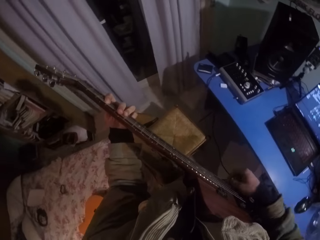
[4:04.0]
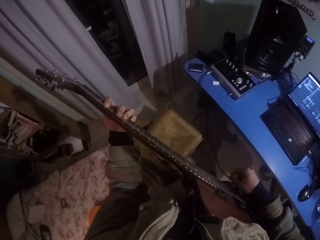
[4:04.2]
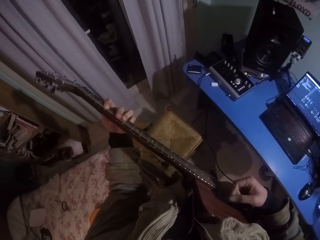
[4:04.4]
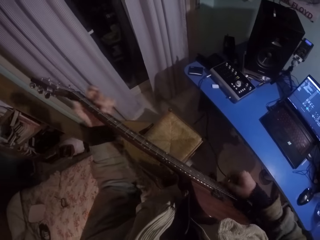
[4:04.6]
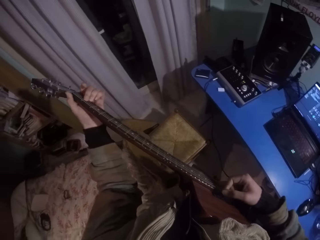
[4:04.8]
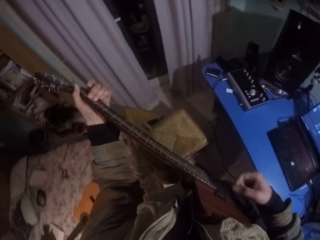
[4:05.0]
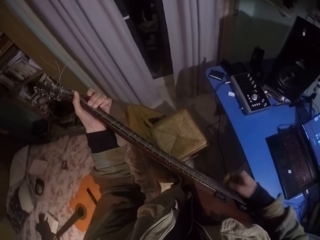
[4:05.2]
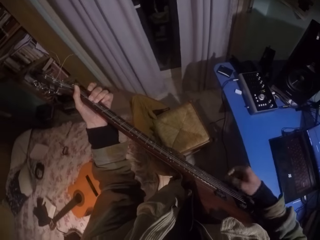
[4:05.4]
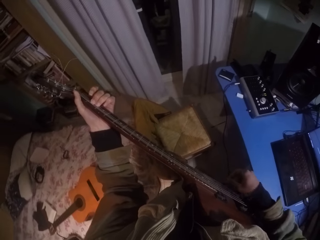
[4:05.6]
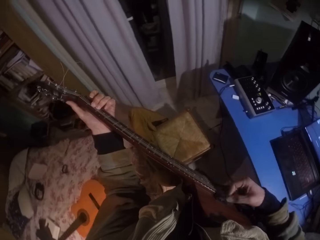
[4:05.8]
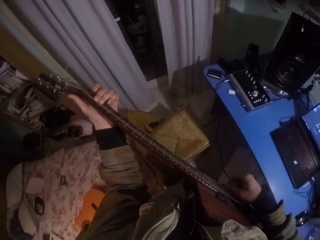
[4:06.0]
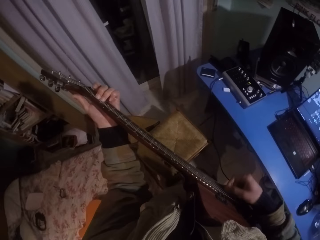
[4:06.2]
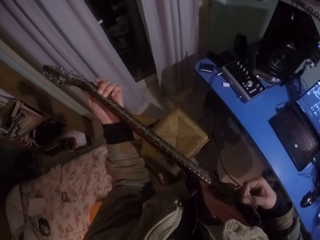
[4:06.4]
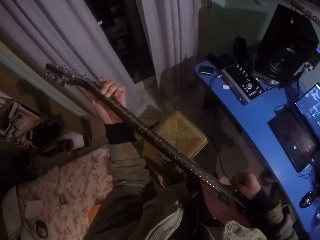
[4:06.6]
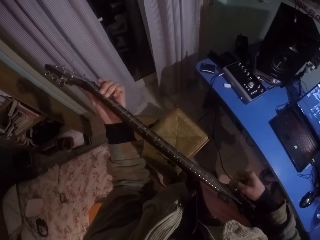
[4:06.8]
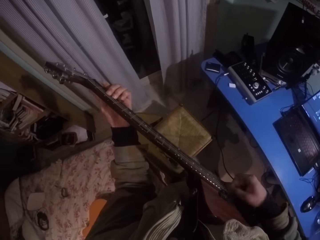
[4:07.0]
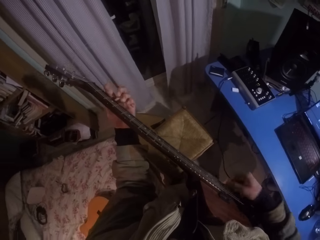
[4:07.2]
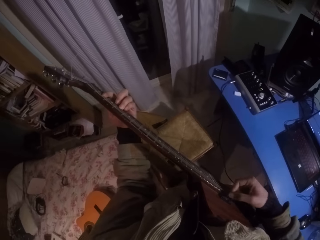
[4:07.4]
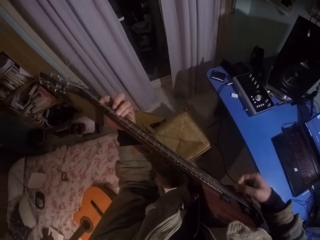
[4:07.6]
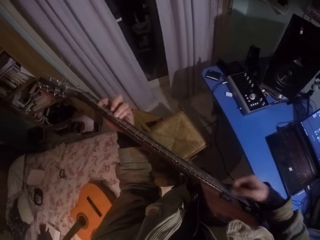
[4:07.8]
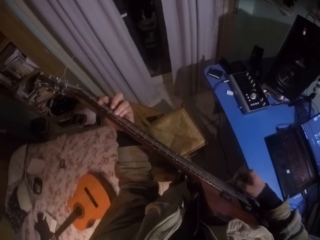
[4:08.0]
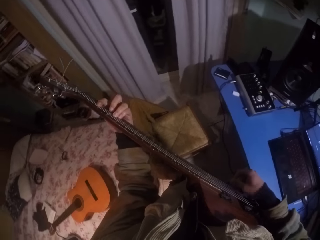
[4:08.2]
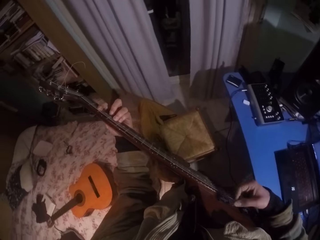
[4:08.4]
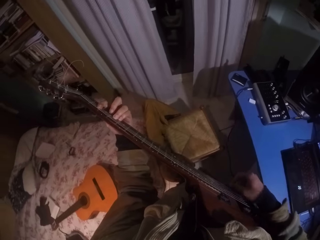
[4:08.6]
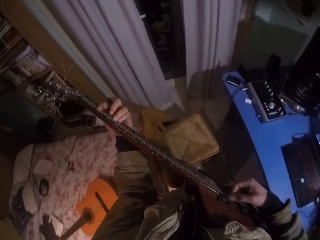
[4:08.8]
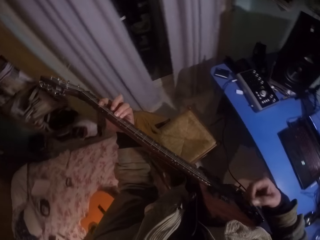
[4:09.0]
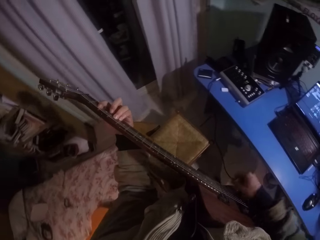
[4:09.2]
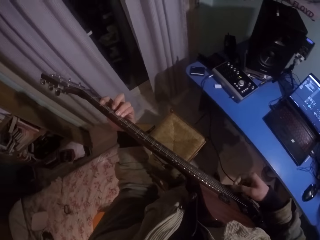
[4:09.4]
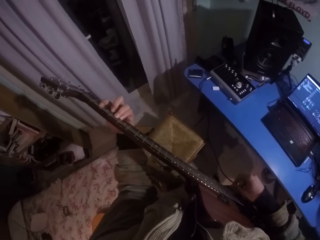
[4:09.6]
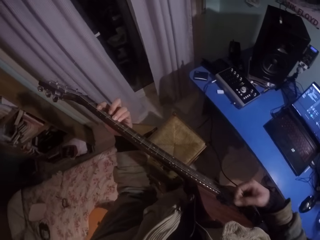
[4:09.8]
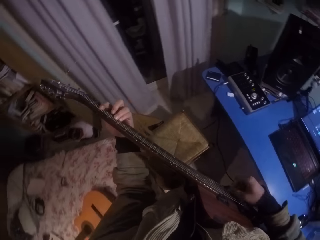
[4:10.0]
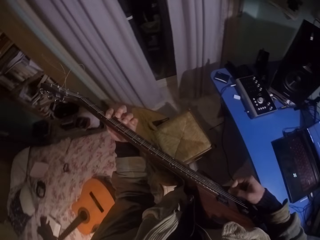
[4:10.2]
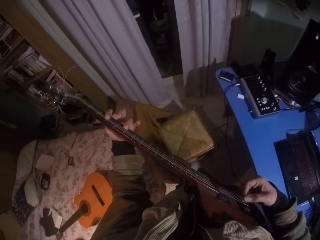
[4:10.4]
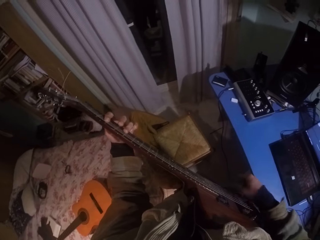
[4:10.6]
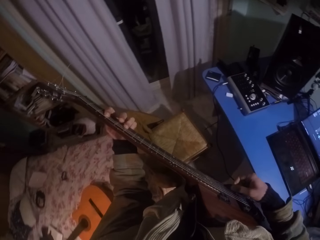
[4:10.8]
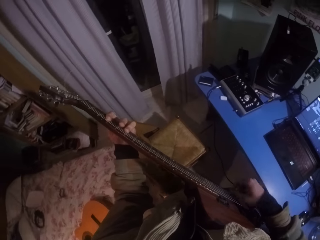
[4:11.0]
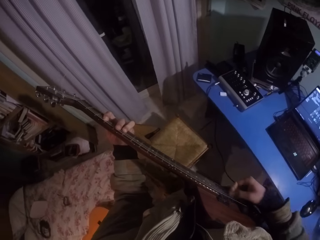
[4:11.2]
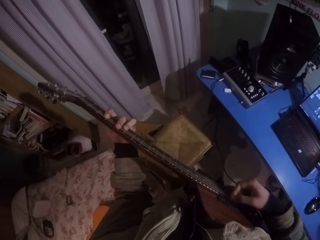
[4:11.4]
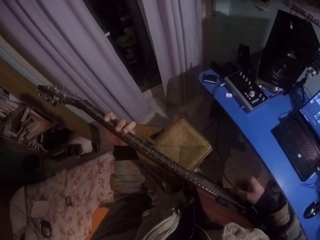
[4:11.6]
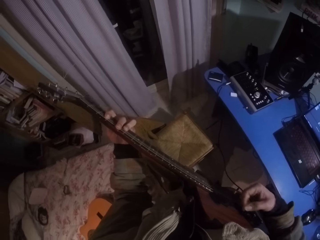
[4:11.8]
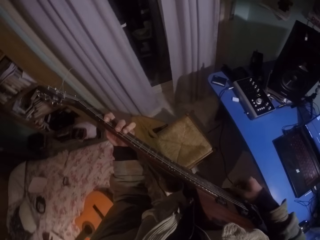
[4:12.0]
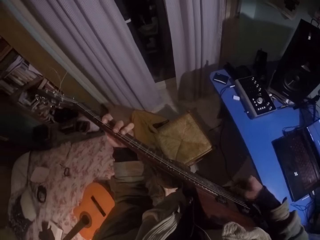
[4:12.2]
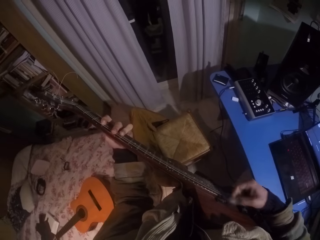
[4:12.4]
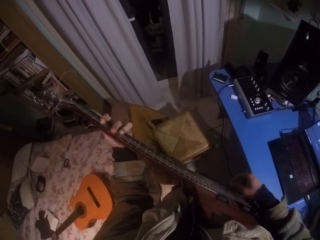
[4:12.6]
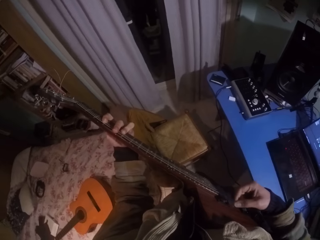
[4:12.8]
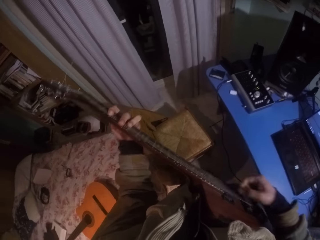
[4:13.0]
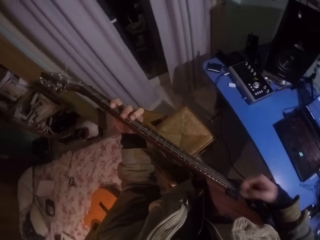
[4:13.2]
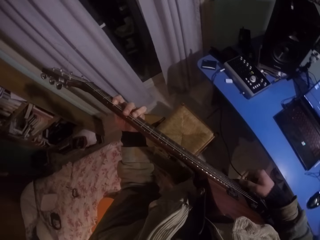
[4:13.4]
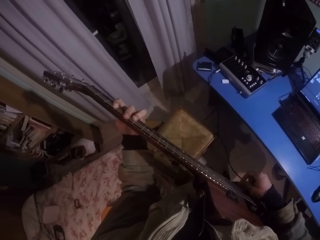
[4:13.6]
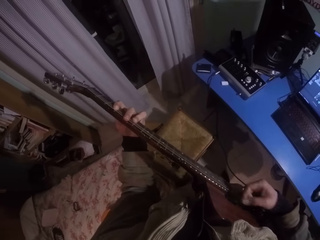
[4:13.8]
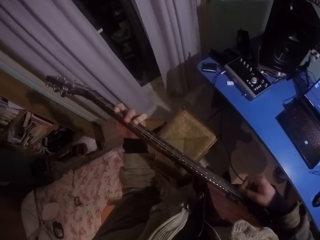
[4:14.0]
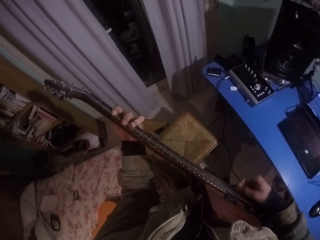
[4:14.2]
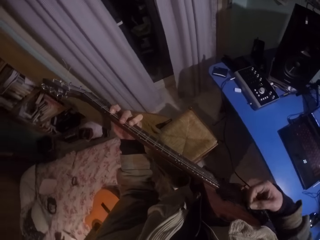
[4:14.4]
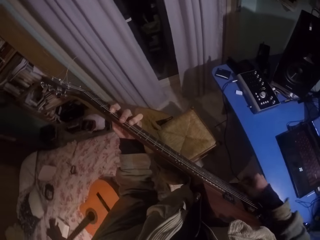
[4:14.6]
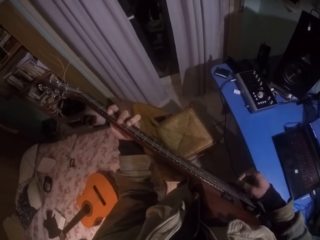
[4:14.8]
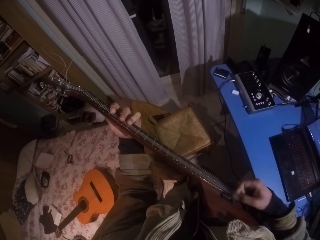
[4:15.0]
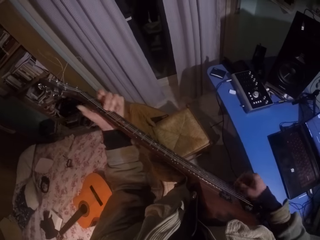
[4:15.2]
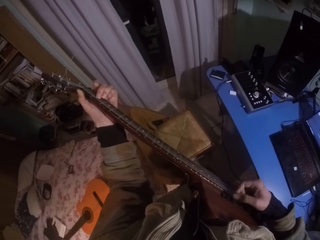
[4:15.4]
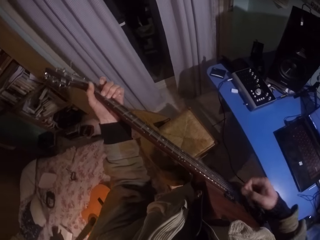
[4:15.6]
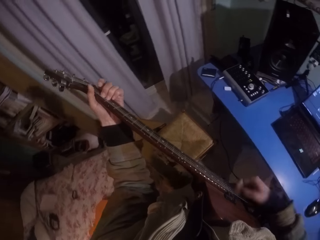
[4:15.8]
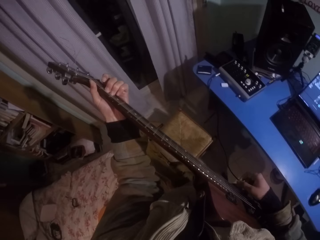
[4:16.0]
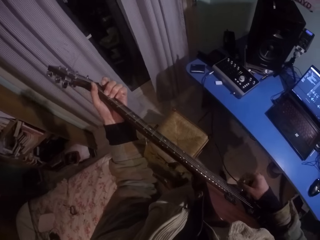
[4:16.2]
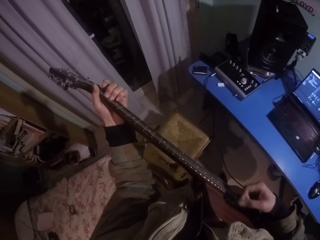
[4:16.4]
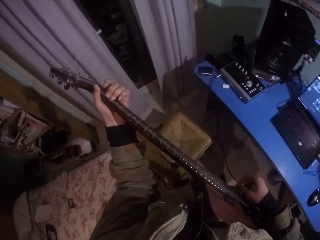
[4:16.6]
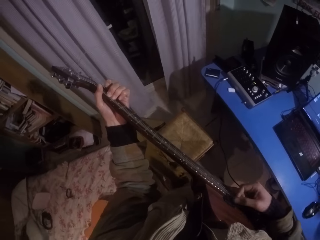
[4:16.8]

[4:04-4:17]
The camera wearer moves his left hand upwards on the fretboard. He moves his right hand on the frets. He moves his left hand downwards on the fretboard. He moves his right hand on the frets. He moves his left hand fingers. He moves his right hand on the frets. He moves his left hand upwards on the fretboard. He moves his right hand on the frets.

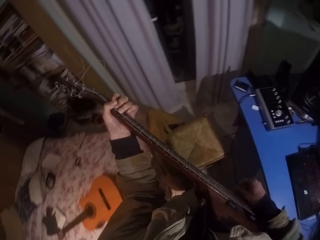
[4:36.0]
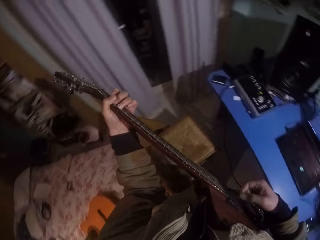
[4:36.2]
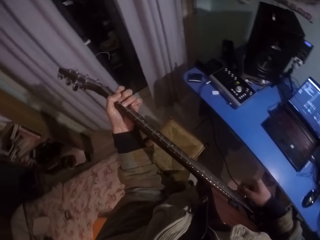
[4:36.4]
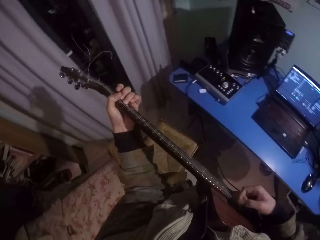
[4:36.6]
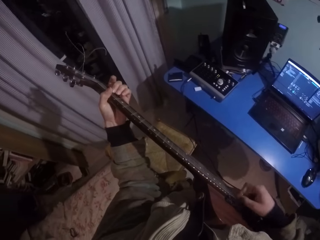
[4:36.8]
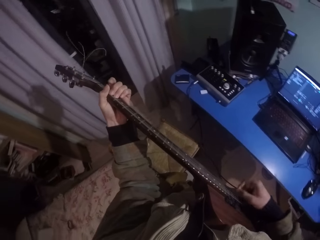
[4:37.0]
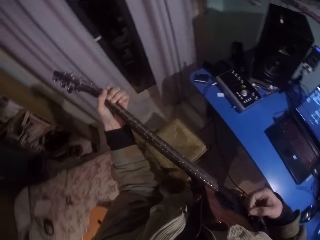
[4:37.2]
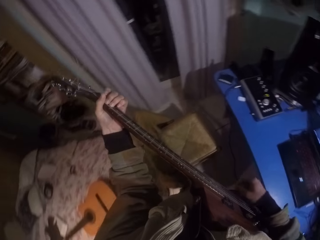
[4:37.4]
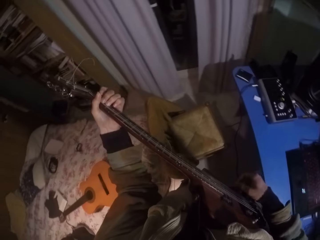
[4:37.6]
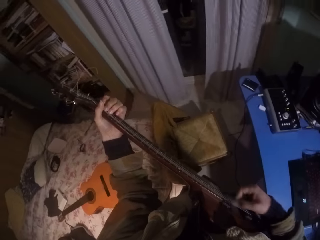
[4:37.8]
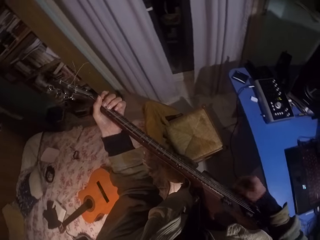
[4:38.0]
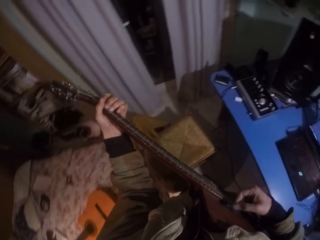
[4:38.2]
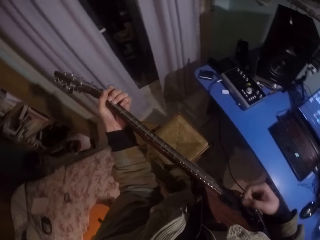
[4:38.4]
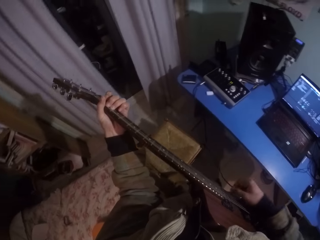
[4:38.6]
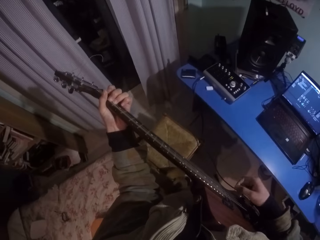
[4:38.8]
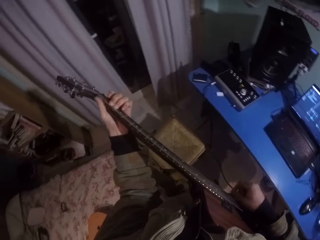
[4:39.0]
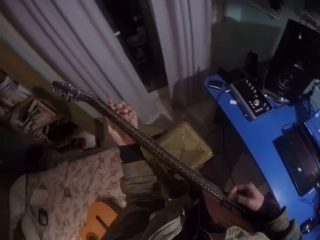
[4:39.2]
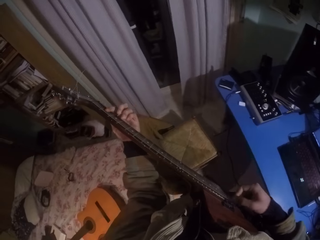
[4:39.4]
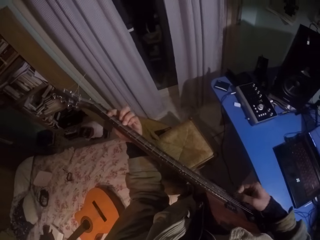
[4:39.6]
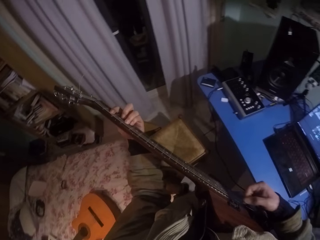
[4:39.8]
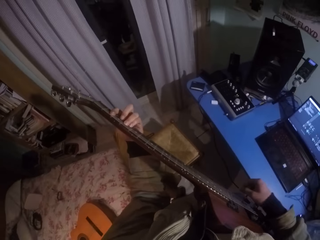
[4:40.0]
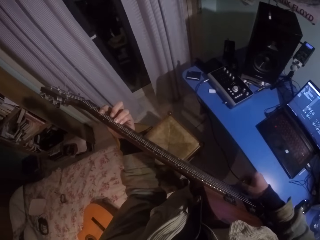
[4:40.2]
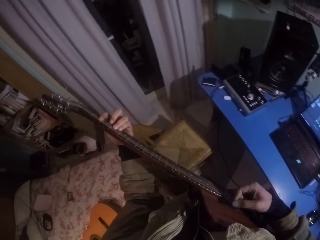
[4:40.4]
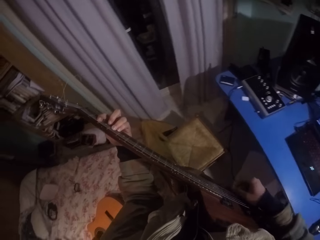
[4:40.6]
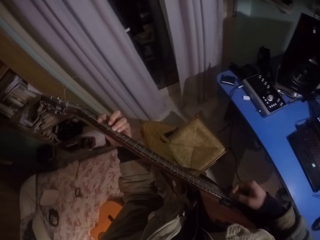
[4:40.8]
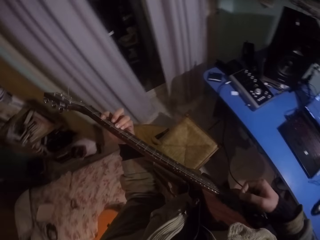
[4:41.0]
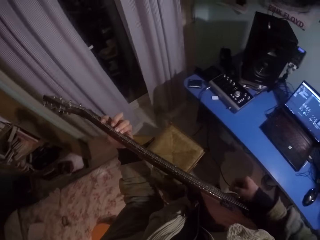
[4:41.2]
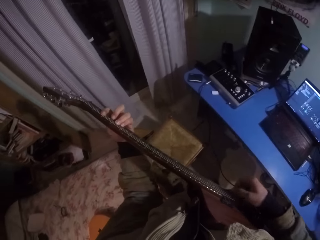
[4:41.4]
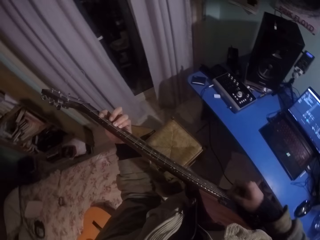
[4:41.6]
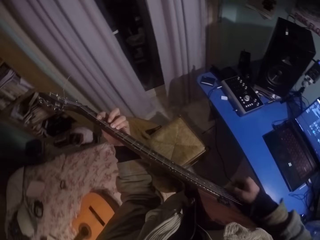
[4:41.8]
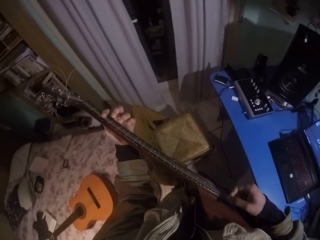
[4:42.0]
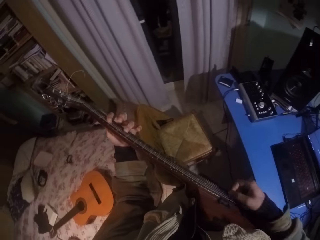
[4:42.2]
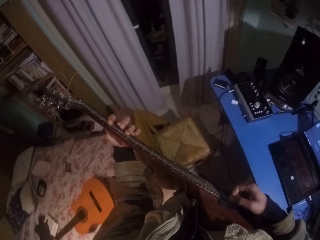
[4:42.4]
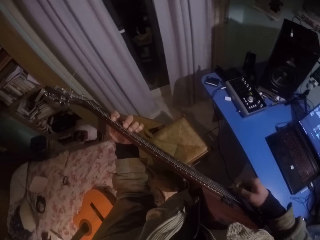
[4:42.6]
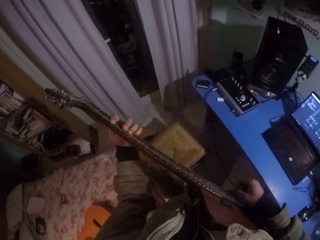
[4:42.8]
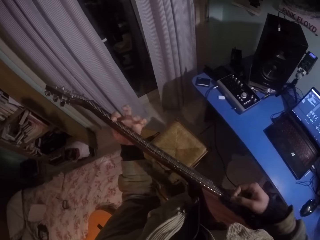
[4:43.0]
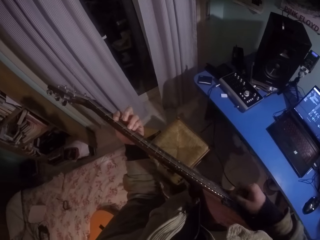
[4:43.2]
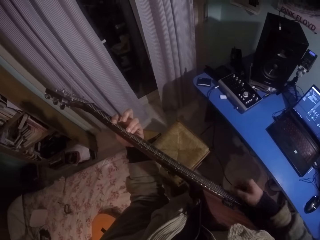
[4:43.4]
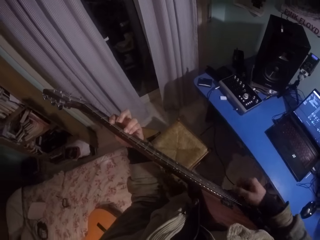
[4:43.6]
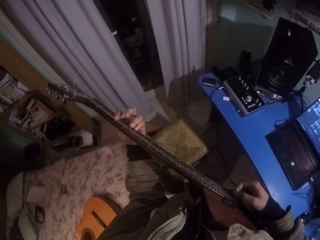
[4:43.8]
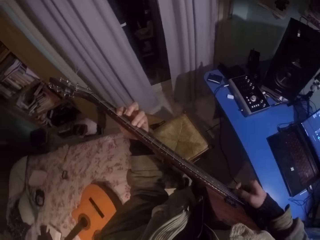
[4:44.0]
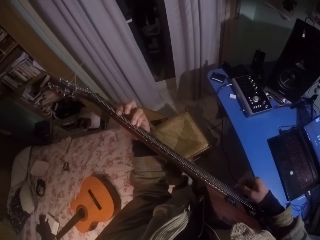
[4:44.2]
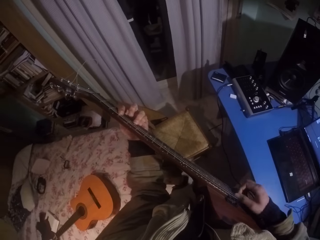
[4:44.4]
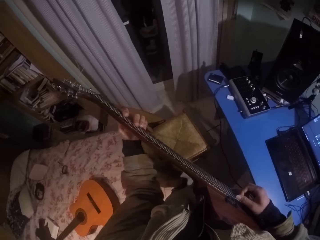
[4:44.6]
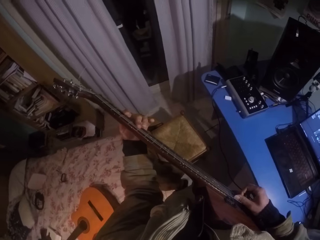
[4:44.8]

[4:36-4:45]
The camera wearer moves his left hand upwards on the fretboard. He moves his right hand on the frets. He moves his left hand to the other side of the fretboard. He moves his right hand on the frets. He moves his left hand fingers on the fretboard. He moves his right hand on the frets.
